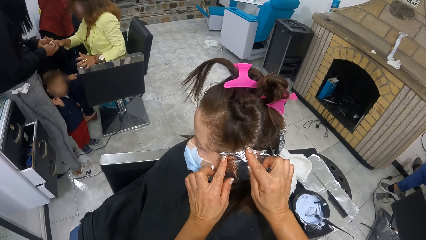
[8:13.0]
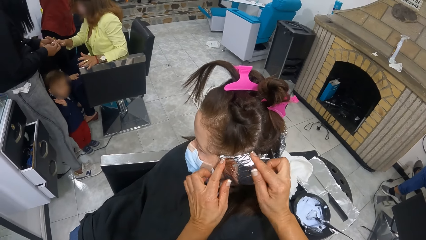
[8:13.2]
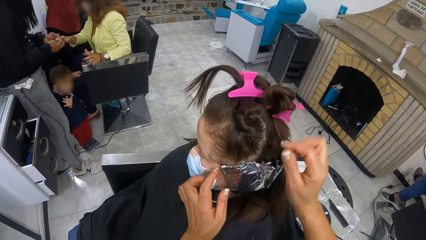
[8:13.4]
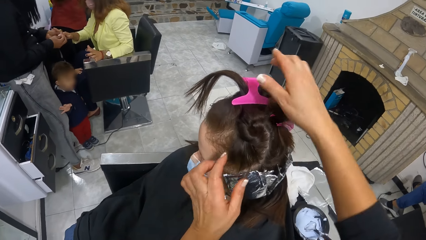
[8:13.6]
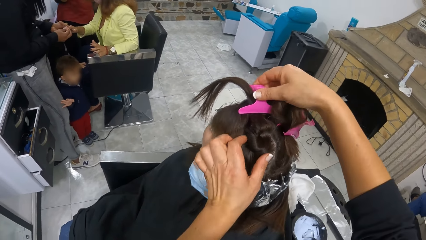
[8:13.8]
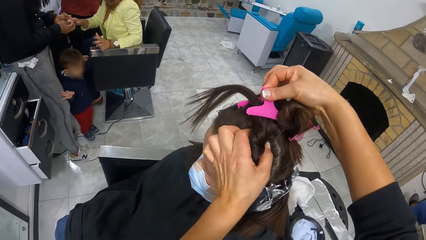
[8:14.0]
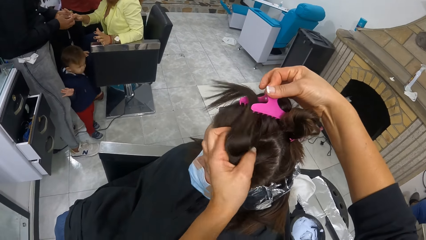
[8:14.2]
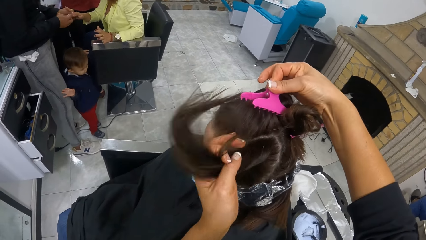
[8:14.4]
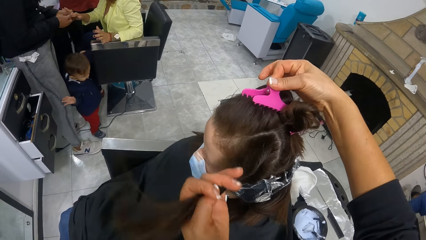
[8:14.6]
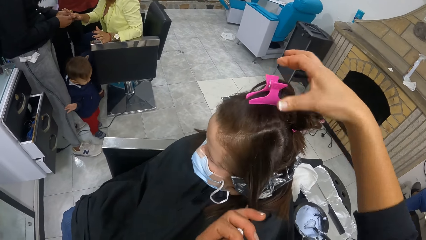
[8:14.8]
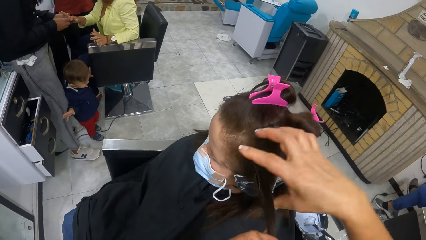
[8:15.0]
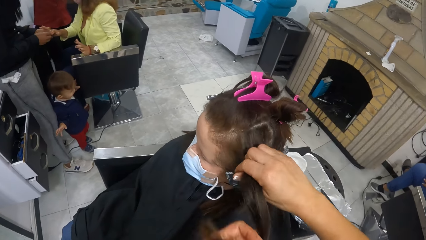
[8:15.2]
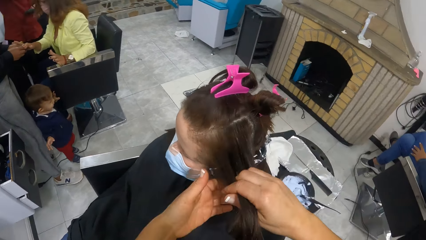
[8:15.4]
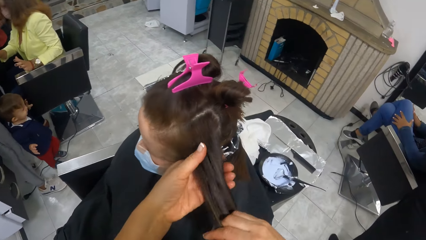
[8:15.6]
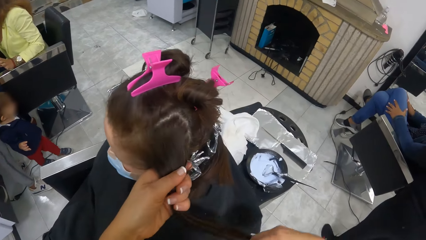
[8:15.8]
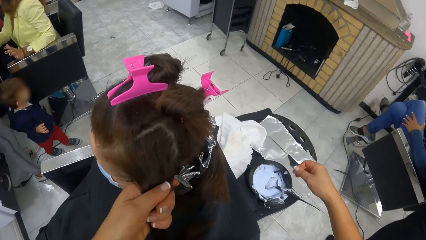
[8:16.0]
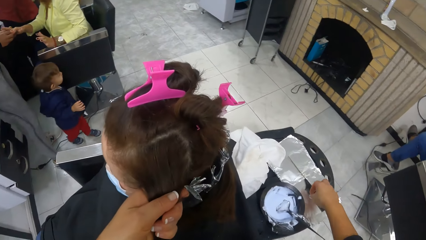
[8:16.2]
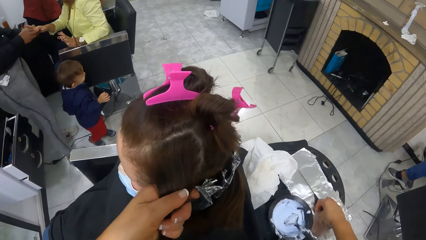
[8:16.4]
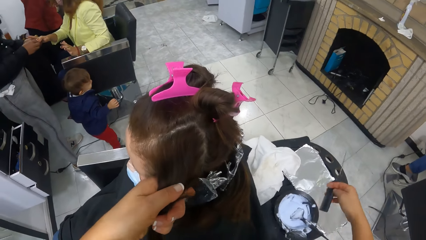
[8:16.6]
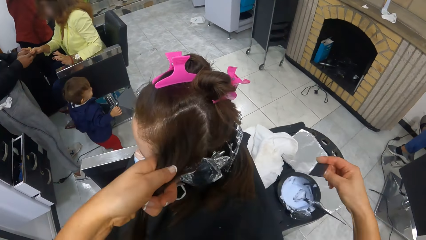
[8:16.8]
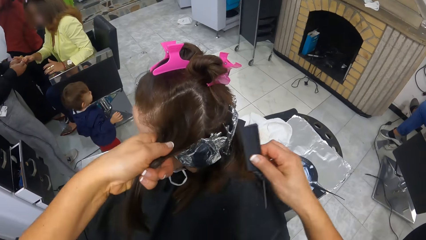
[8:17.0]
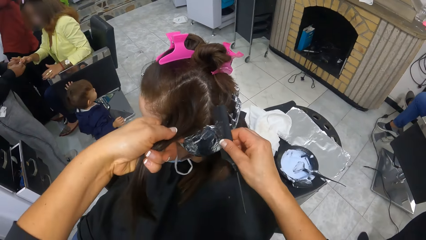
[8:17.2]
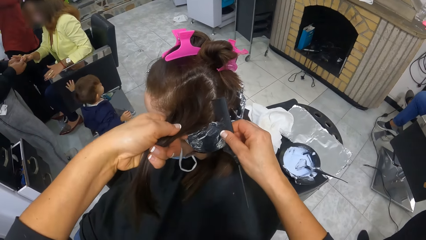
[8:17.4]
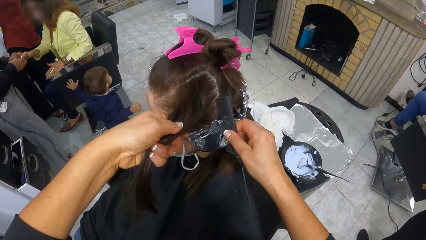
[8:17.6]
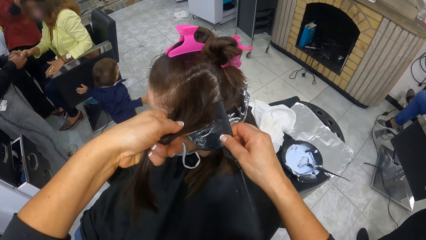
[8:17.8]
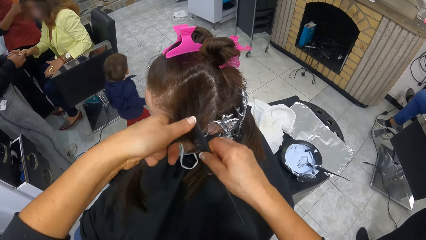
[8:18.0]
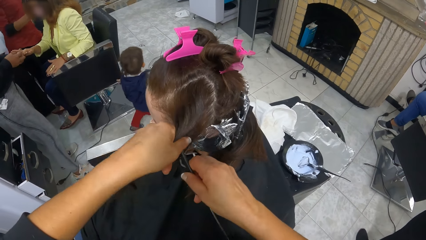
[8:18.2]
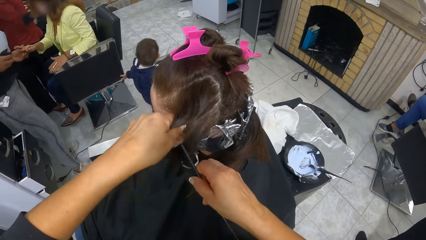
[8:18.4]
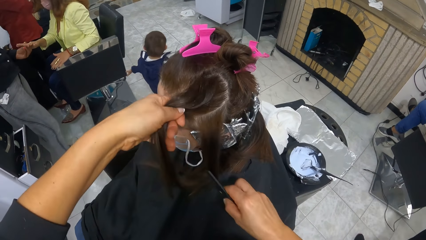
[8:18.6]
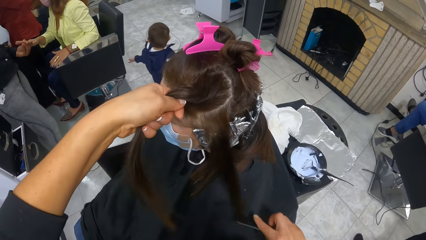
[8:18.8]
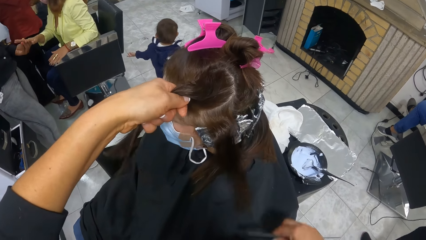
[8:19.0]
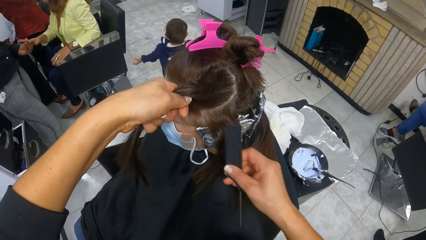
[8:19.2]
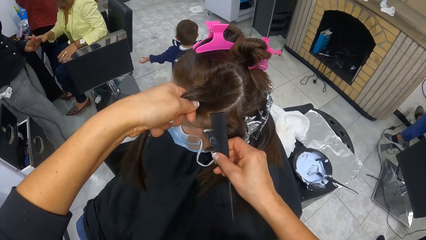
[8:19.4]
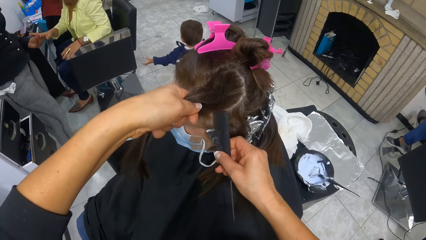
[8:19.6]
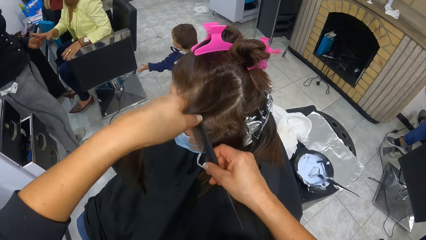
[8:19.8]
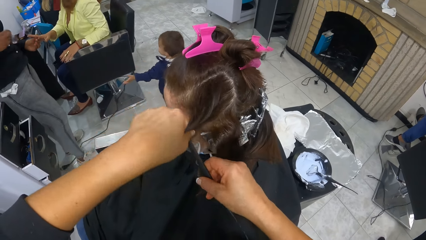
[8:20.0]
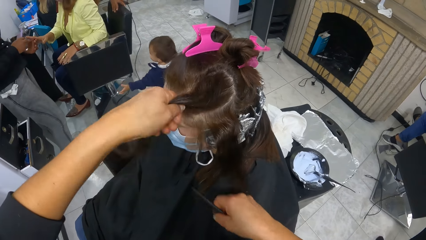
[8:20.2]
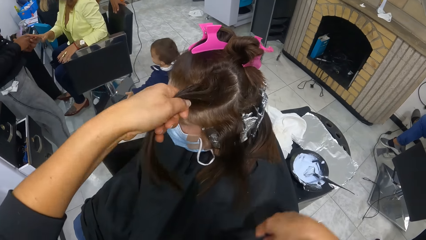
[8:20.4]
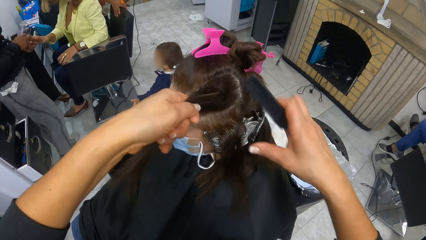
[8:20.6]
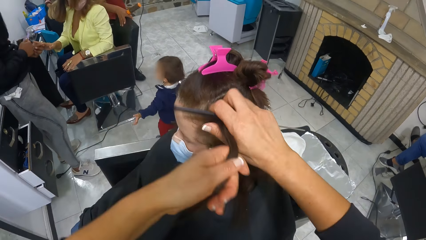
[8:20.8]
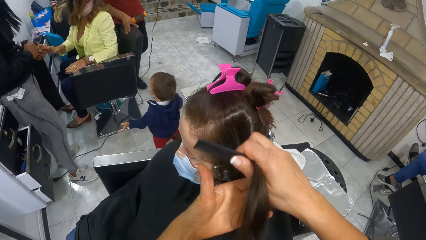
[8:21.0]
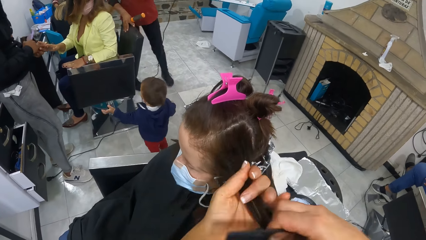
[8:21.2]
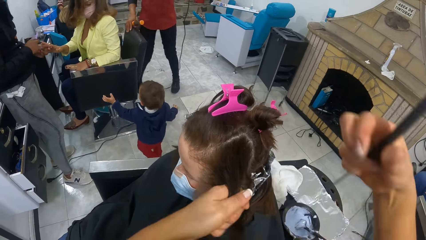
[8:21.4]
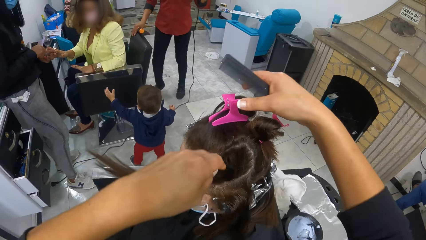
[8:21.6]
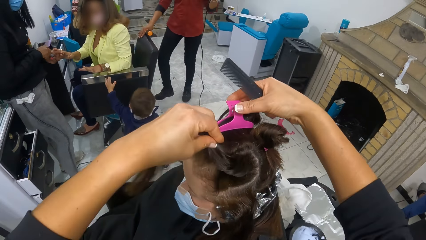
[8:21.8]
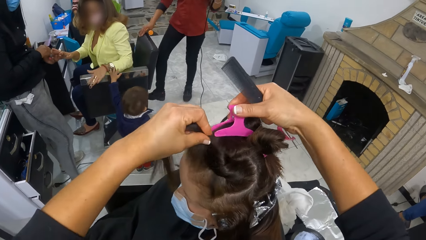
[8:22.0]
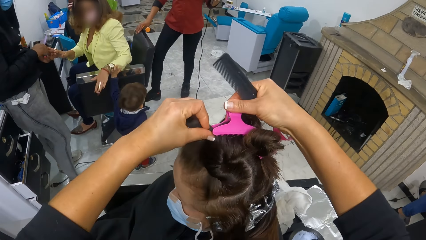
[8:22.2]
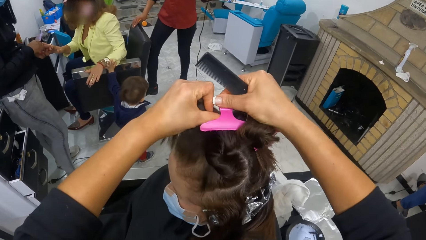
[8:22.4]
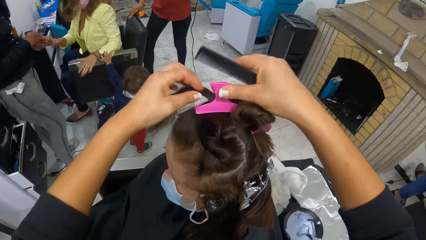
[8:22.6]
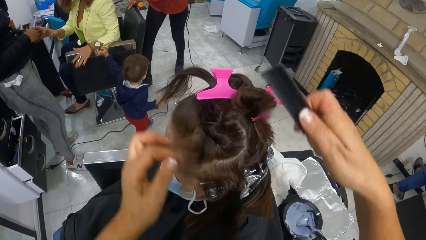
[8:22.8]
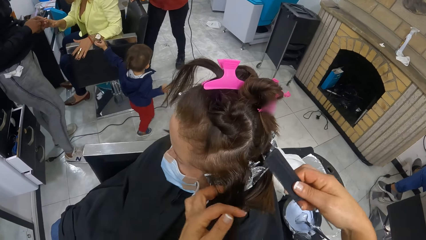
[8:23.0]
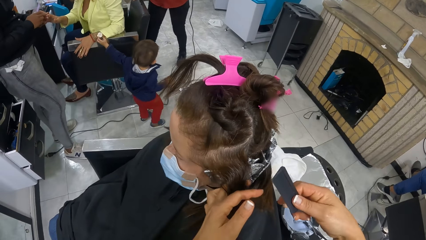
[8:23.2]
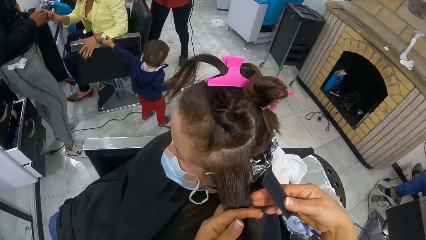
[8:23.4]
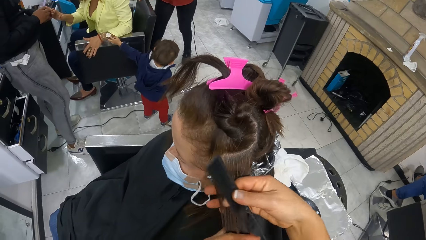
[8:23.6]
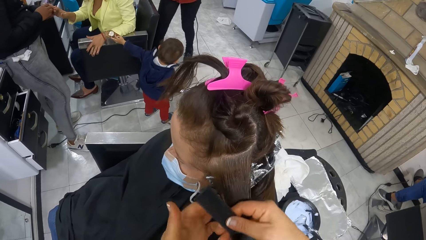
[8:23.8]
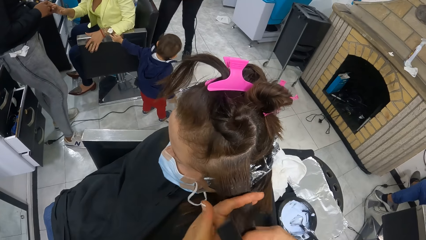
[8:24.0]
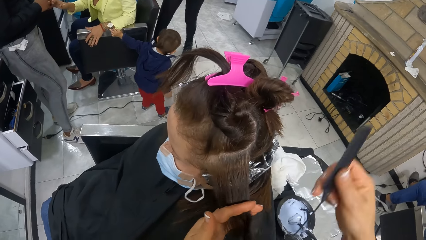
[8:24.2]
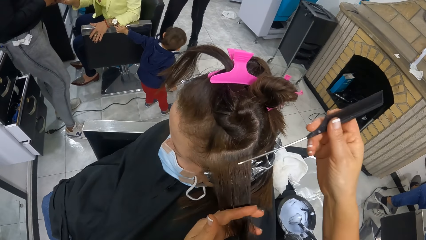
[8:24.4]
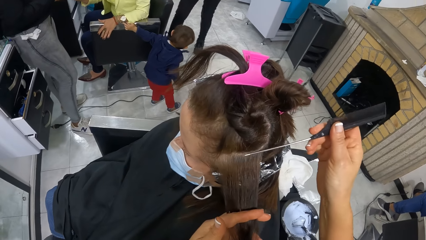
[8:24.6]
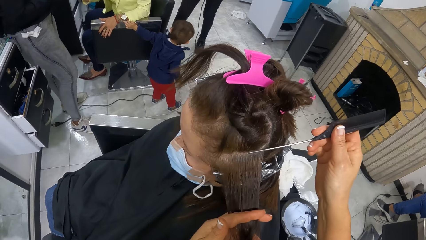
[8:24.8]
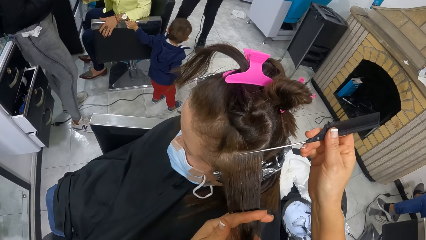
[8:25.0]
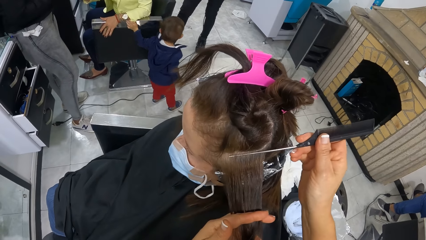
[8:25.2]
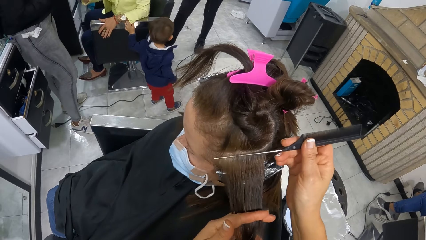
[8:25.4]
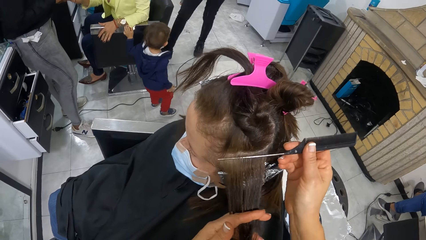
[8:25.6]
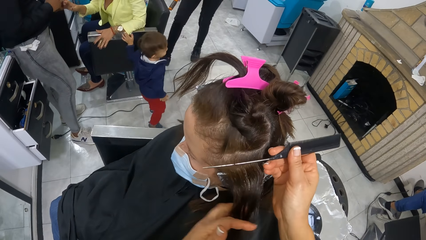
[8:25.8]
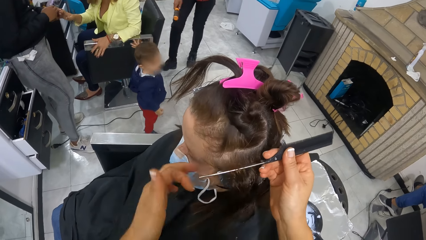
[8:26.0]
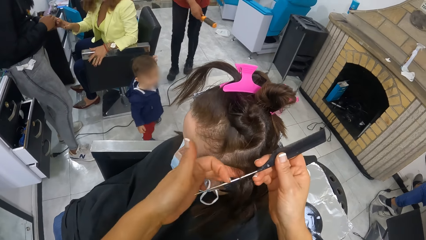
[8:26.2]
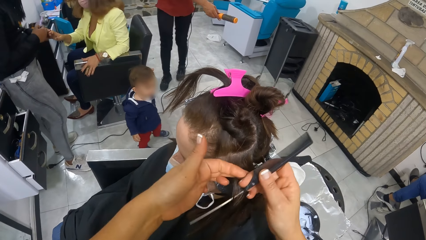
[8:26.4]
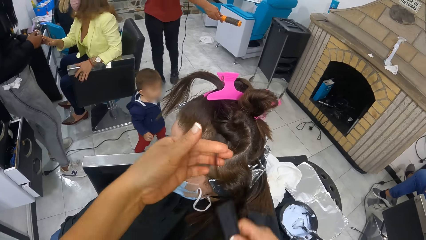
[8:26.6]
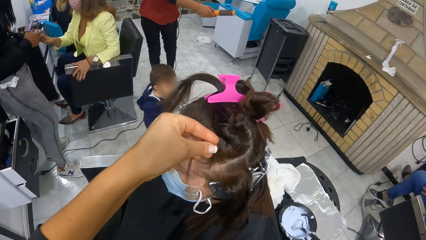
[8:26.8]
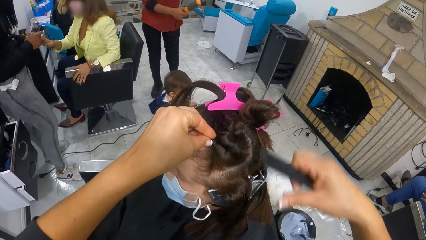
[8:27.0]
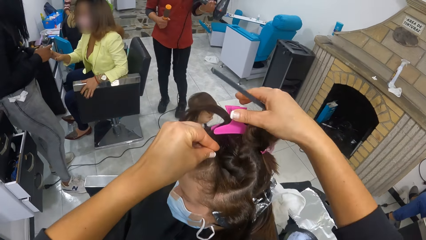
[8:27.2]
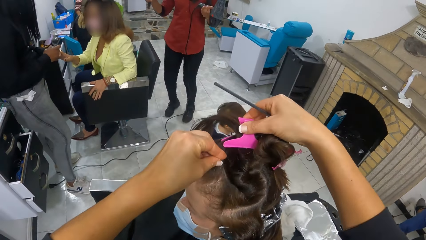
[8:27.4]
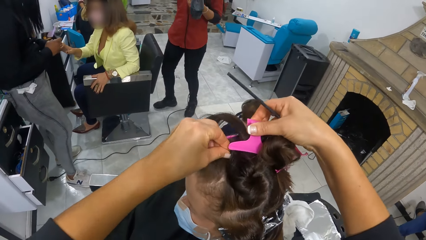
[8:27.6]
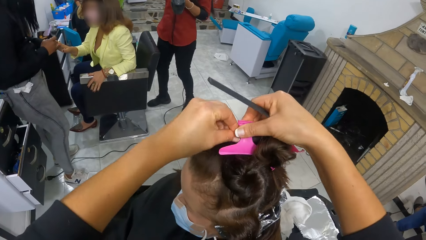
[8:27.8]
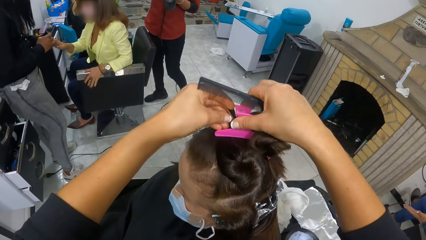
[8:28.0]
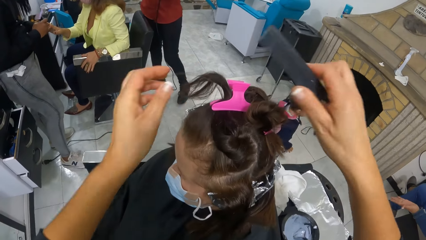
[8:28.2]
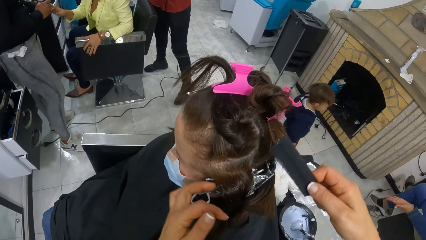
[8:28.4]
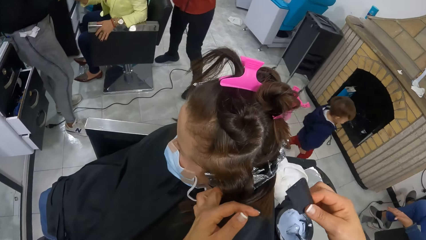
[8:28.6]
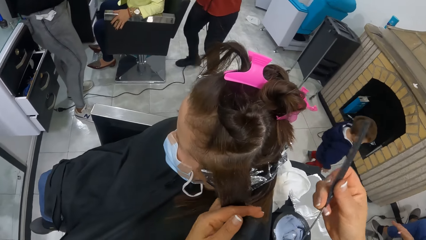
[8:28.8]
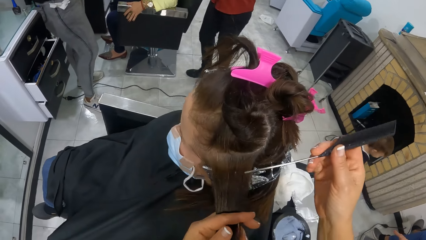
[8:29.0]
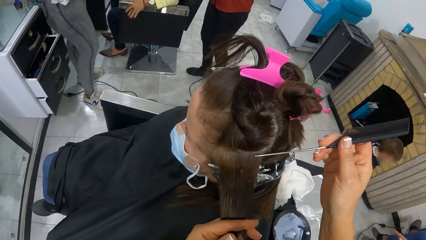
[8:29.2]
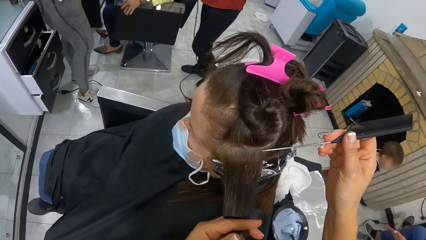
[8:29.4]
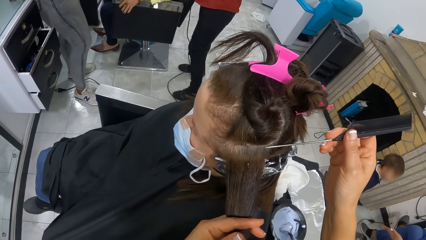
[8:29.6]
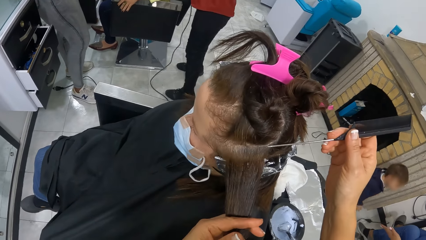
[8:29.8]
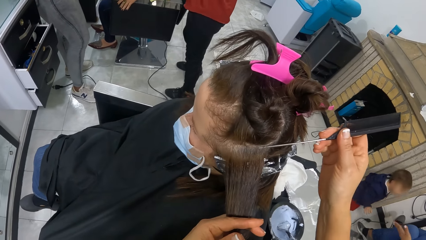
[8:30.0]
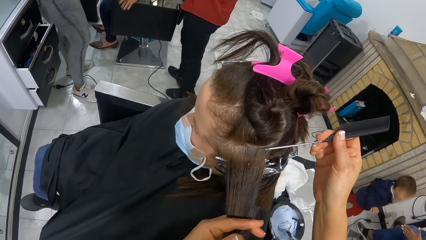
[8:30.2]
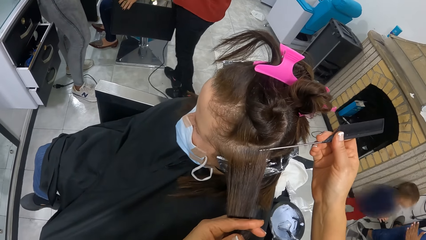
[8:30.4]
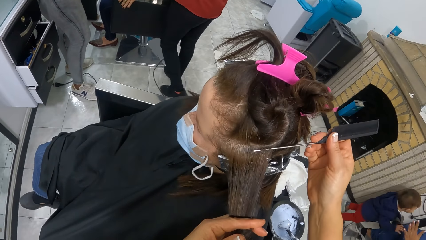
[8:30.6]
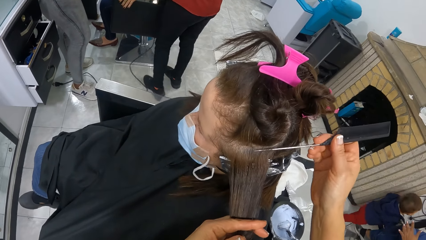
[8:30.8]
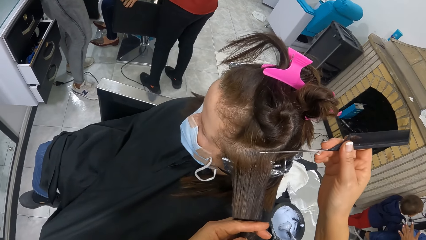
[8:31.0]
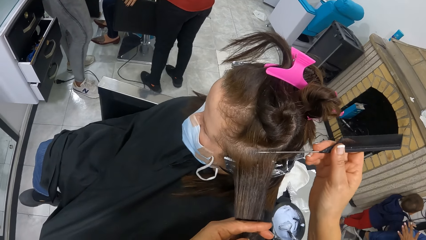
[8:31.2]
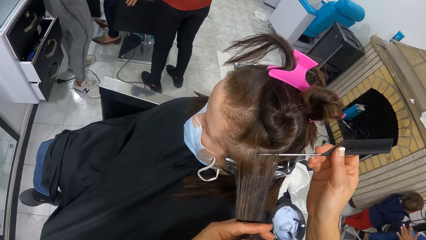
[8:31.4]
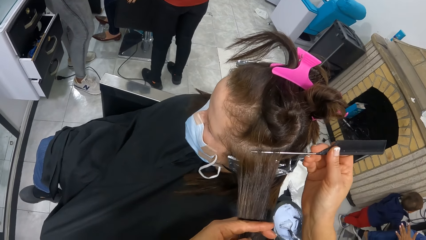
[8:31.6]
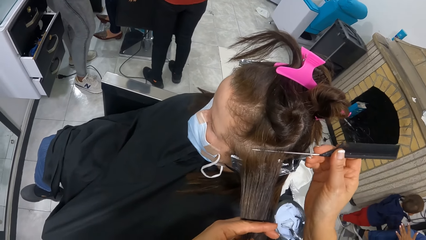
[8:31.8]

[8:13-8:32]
The camera wearer presses the foil with both hands. She adjusts the hair clip with her right hand. She holds a portion of hair with her left hand. She holds the hair holder. She takes the hair with the left hand. She holds the portion of hair with both hands. She pulls the hair. She picks the comb from the pile of foil on the trolley with her right hand. She divides the portion of hair in her left hand with the comb in her right hand. She combs the hair. She holds the portion of hair with both hands. She rolls the portion of hair with her left hand. She clips the portion of hair in her left hand with the clip in her right hand. She holds the portion of the hair with both hands. She pulls the hair. She divides the portion of hair in her left hand with the tail of the comb in her right hand. She inserts the comb in the hair. She holds the portion of the hair in her left hand. She clips the portion of hair in her left hand with the clip in her right hand. She holds the portion of hair with her left hand. She divides the portion of hair in her left hand with the tail of the comb in her right hand. She inserts the comb in the hair.
